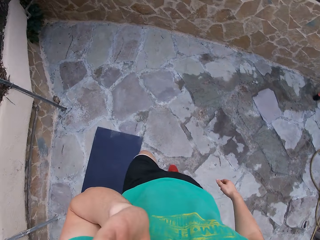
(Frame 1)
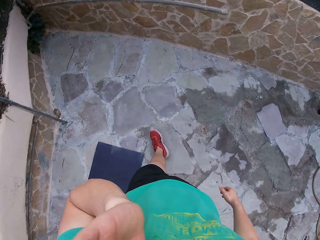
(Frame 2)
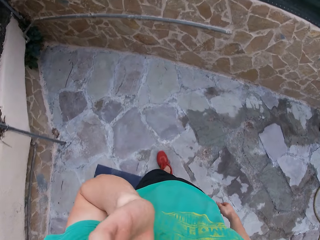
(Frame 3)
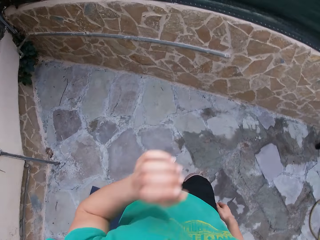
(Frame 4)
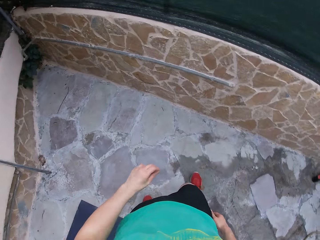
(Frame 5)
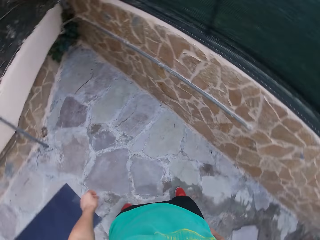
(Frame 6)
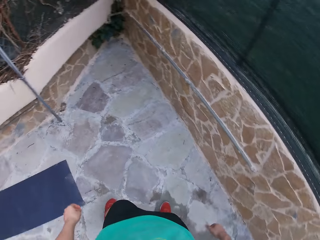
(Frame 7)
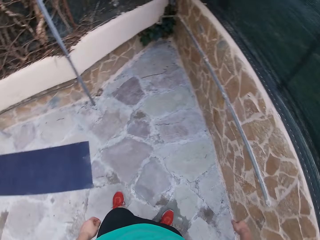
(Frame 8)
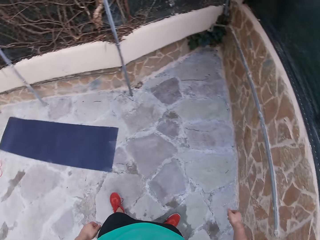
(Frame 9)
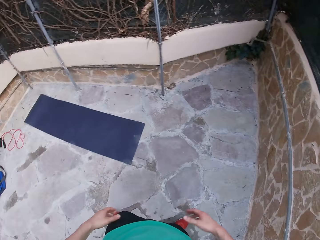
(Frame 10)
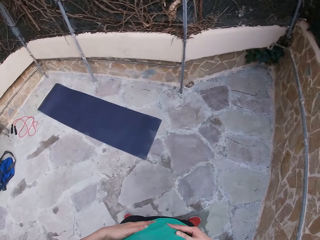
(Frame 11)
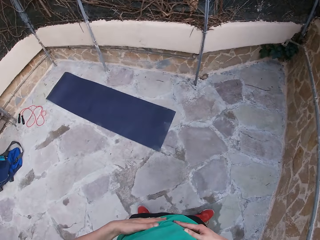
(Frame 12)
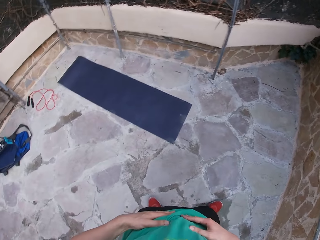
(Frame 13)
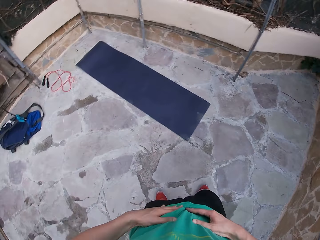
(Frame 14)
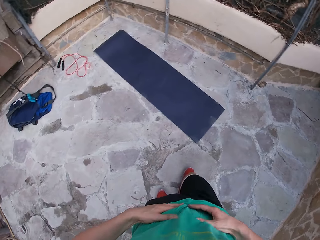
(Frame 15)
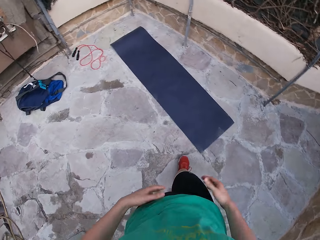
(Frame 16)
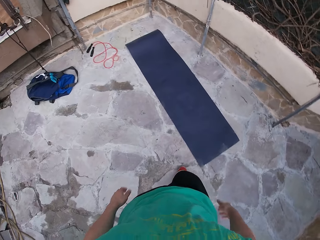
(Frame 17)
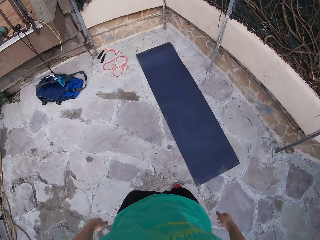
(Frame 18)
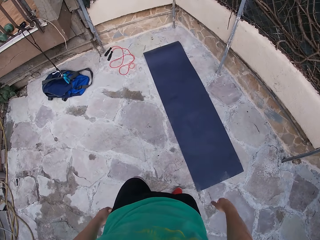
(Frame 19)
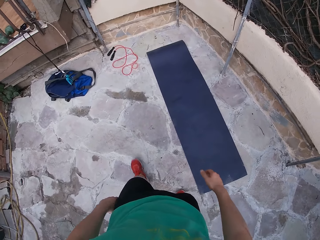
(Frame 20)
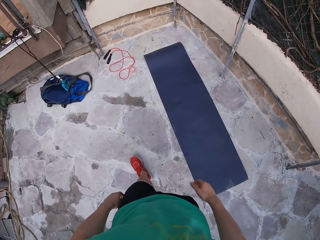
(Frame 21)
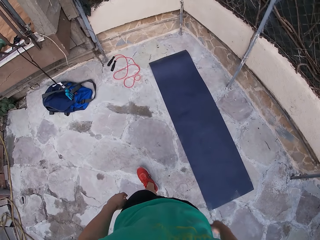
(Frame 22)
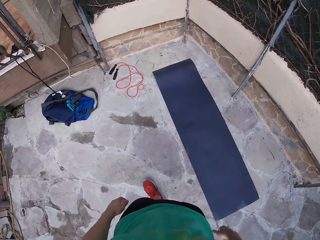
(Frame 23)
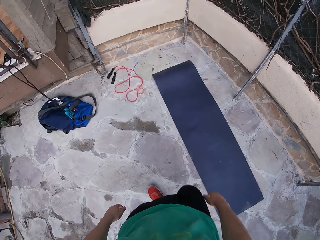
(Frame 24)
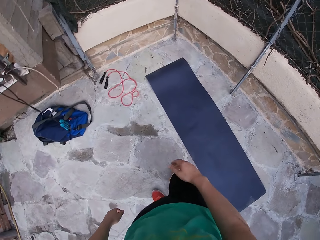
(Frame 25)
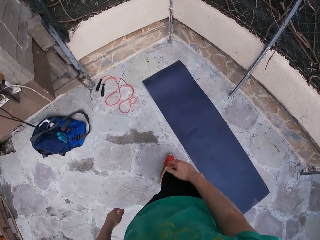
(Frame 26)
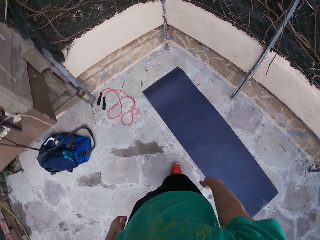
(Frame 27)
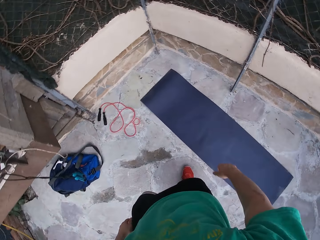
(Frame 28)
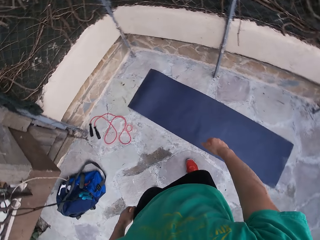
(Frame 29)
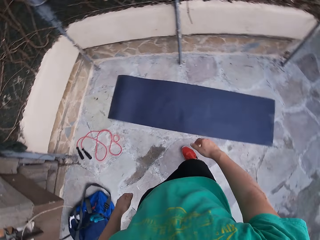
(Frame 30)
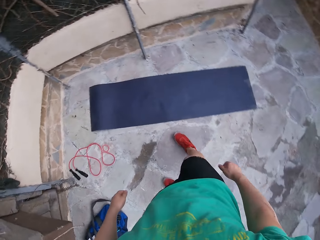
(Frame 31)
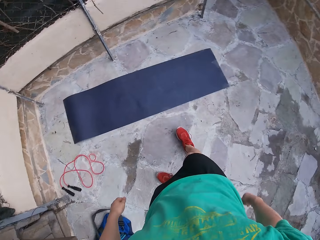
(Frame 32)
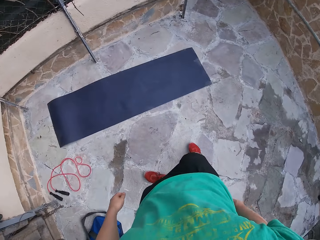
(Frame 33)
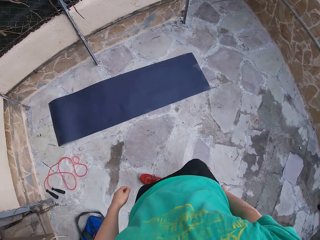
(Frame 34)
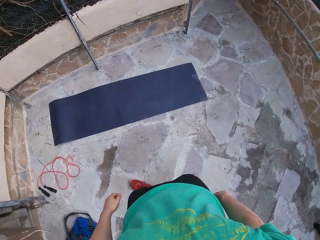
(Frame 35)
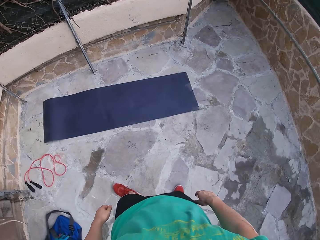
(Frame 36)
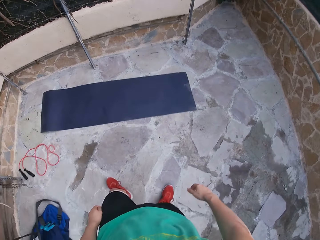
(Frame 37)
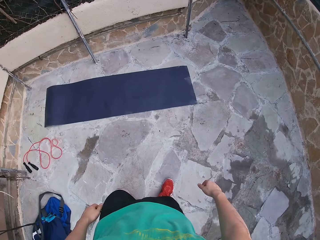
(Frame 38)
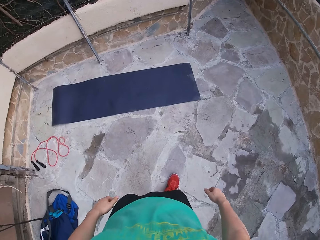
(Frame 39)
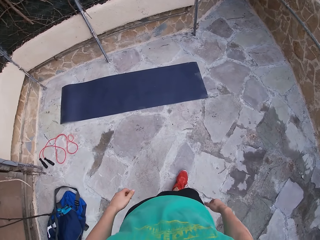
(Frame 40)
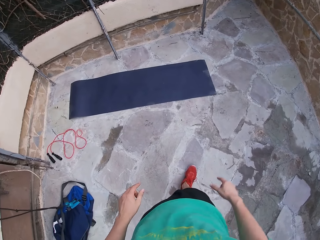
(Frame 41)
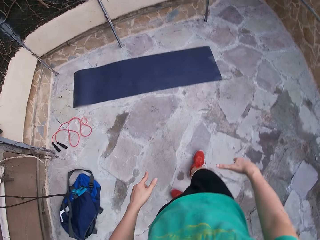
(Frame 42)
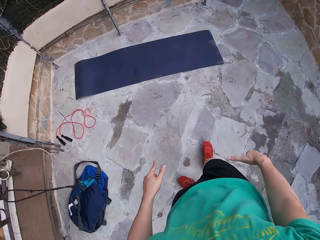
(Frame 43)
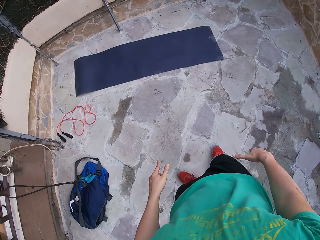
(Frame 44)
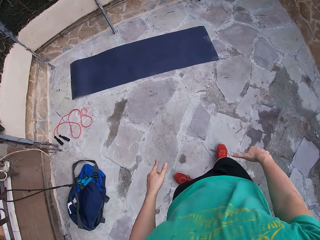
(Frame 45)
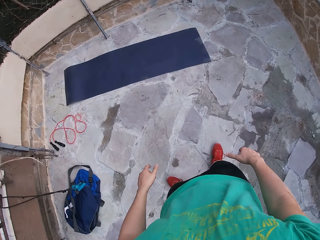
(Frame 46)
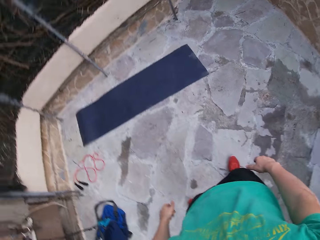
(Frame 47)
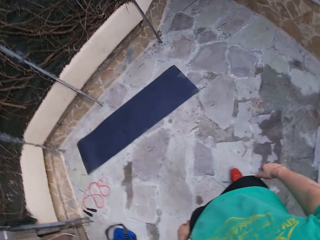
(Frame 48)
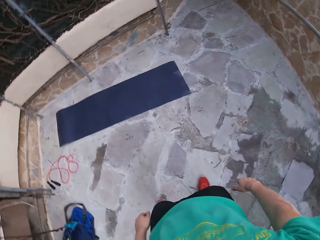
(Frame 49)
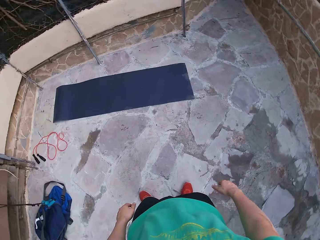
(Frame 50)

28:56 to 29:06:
The camera wearer touches his face. He moves the hand. He steps forward. He touches the stomach. He walks around the yard. He steps forward. He moves the legs.

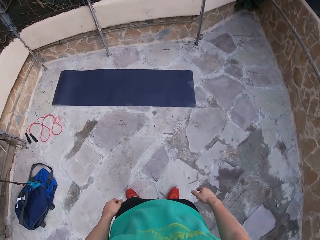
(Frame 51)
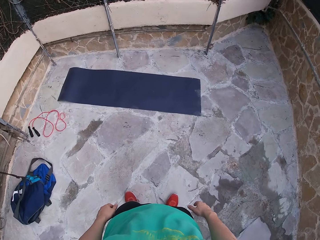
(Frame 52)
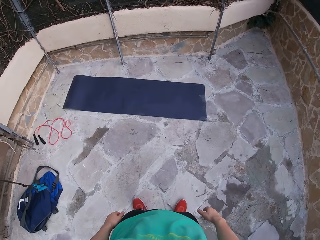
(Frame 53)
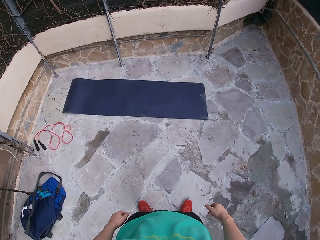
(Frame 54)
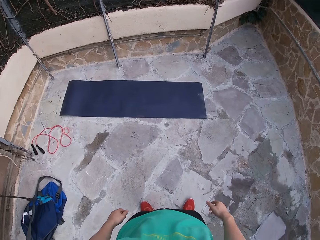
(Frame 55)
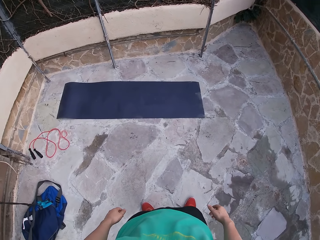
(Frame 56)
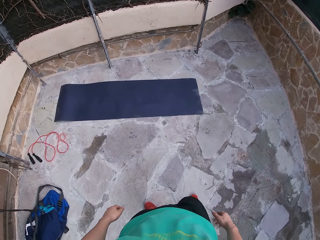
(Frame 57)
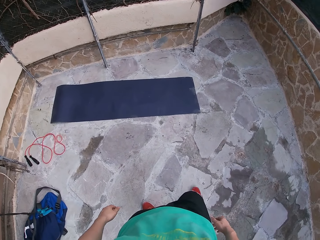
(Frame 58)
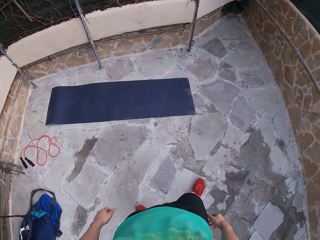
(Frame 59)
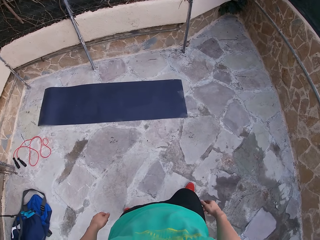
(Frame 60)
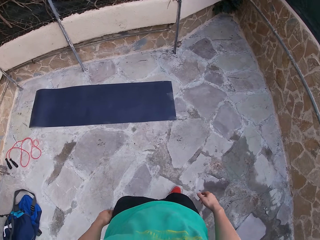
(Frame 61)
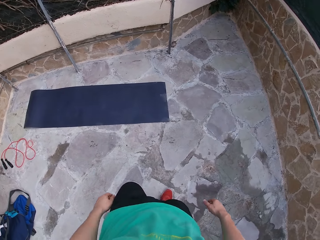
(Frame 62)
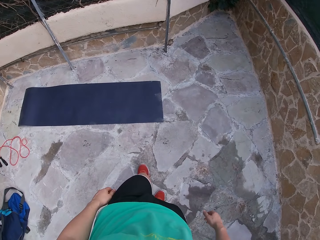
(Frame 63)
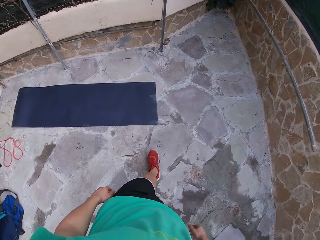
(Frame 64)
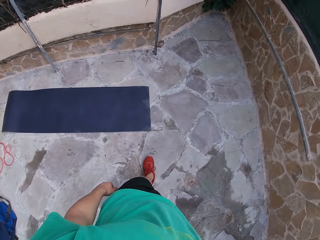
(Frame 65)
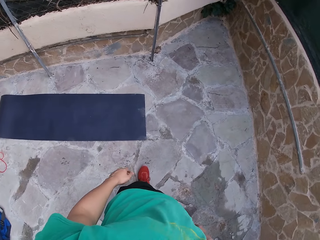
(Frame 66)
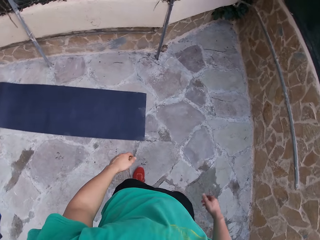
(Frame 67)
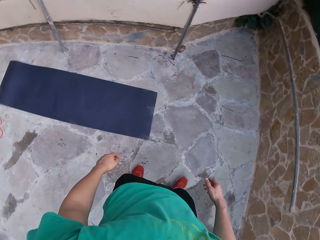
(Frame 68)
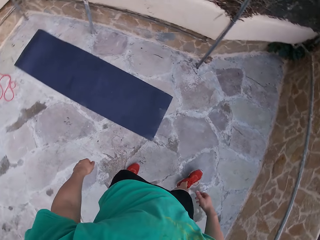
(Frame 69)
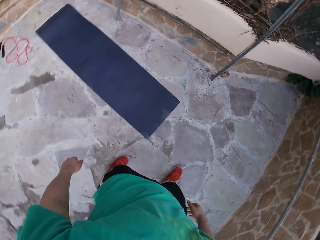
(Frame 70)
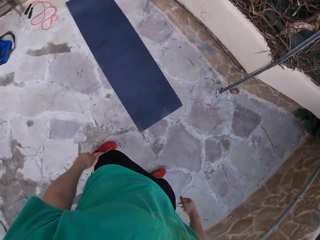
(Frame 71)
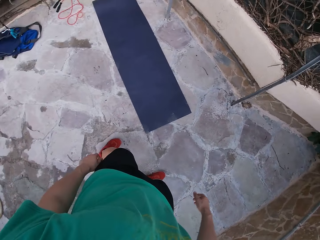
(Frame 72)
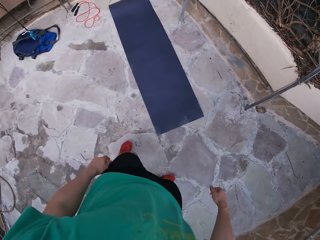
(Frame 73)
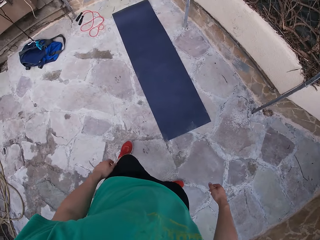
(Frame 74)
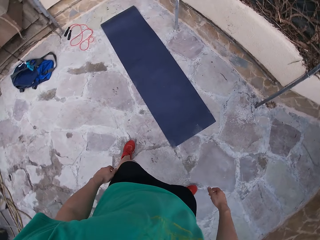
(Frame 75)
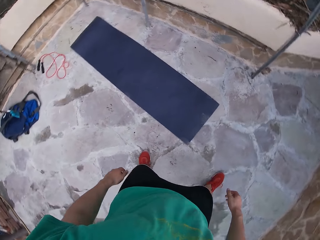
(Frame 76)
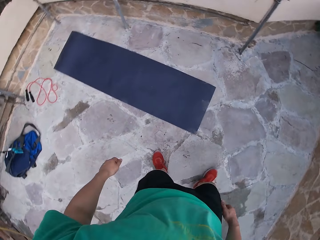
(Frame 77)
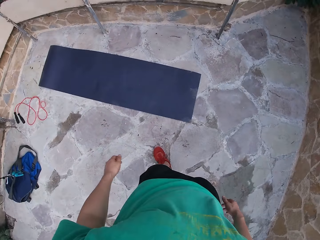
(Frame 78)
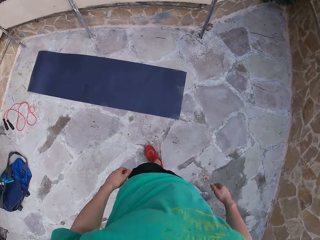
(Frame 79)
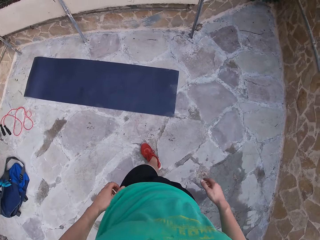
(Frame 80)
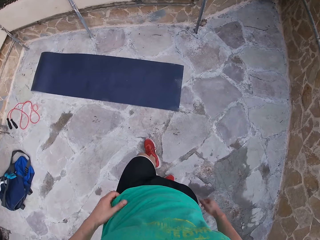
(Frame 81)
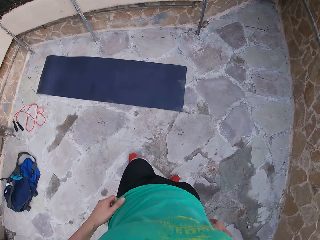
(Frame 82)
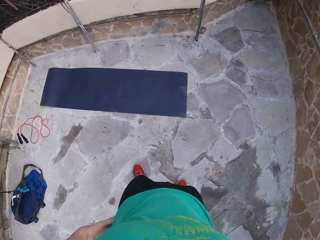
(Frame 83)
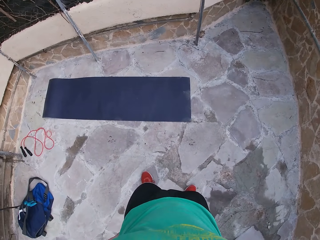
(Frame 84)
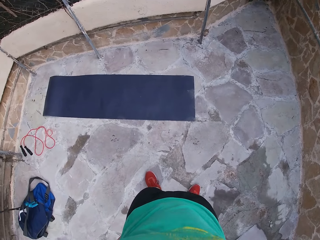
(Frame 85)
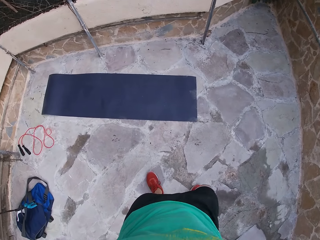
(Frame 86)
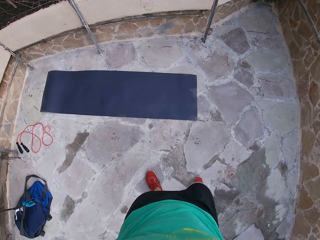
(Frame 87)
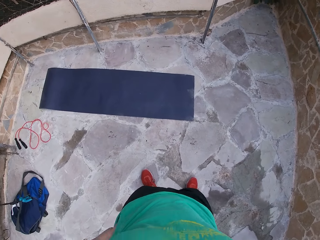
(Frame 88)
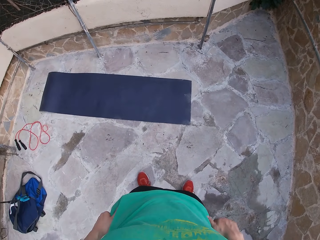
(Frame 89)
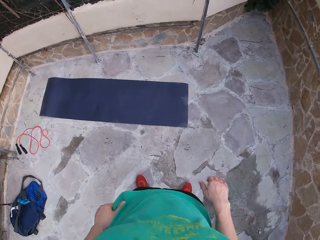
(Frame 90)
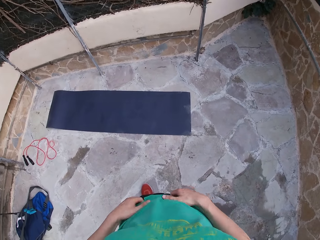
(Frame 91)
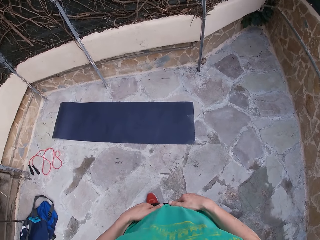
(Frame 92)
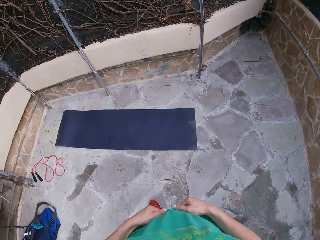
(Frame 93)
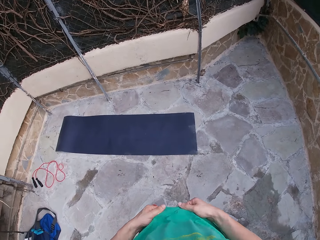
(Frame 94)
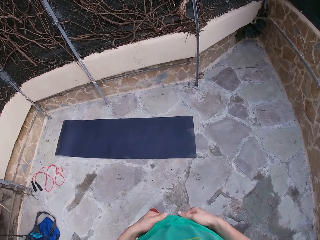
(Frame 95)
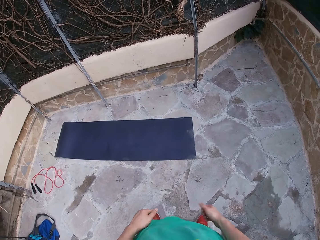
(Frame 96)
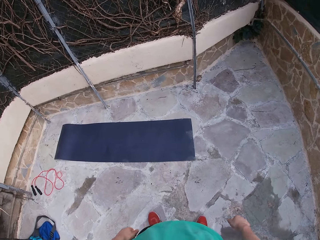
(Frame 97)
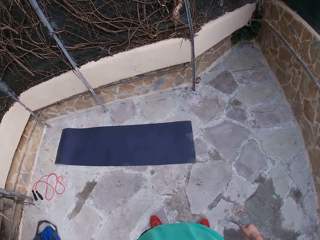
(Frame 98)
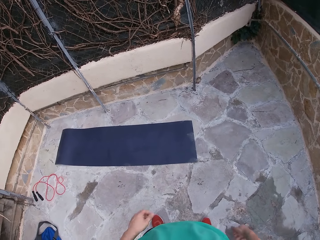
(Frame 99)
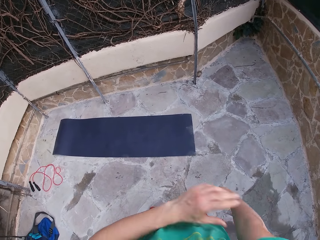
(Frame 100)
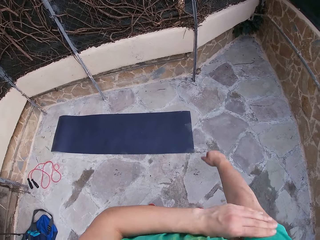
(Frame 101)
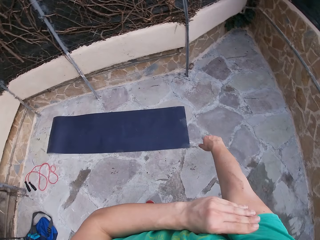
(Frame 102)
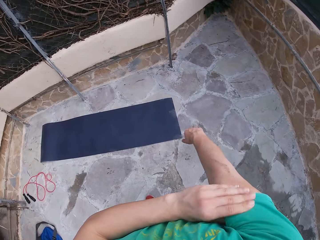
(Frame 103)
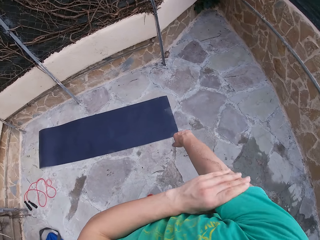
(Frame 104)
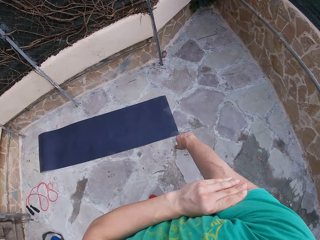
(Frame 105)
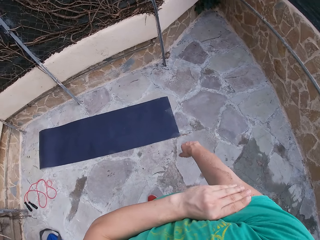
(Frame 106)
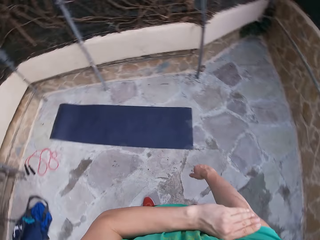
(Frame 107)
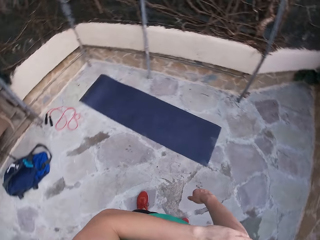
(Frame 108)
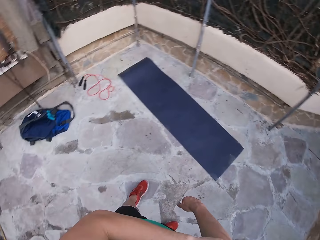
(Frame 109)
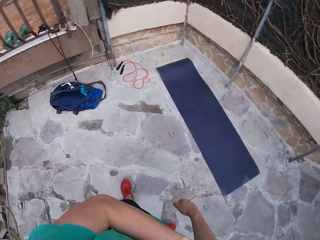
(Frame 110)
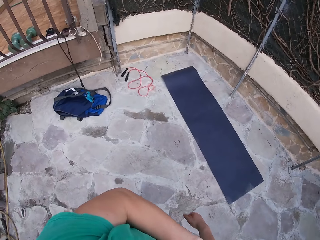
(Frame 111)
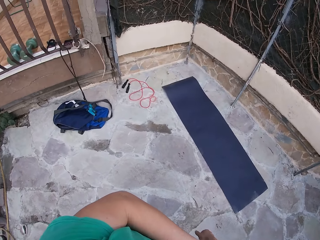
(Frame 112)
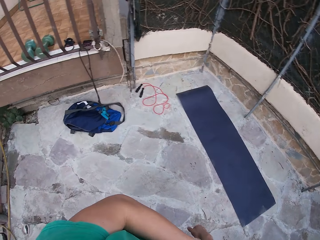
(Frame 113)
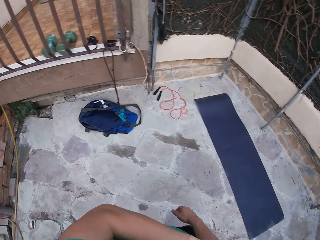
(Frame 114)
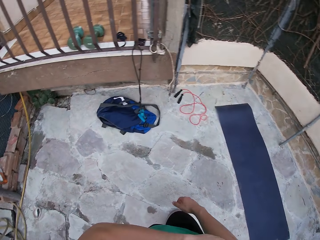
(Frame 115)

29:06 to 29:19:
The camera wearer steps forward. He moves the legs. He moves the hands. He moves the hands again. He adjusts his shirt. He touches the hand. He massages his arm. He steps forward.
